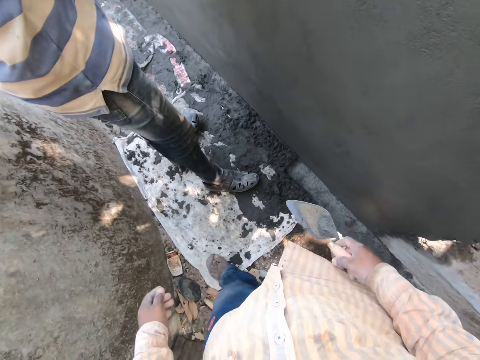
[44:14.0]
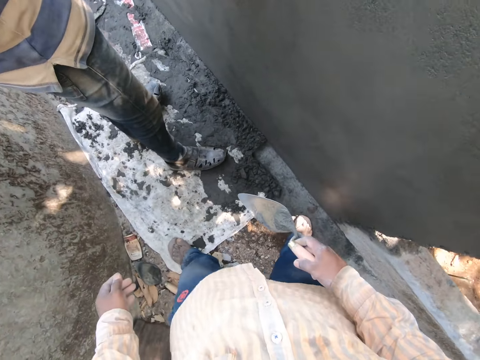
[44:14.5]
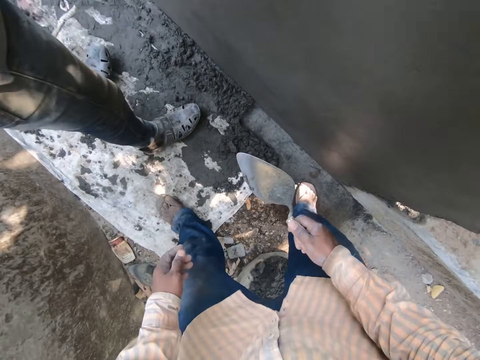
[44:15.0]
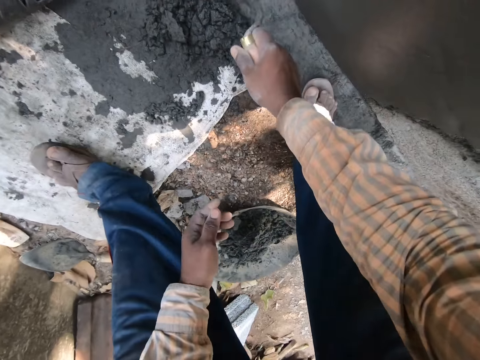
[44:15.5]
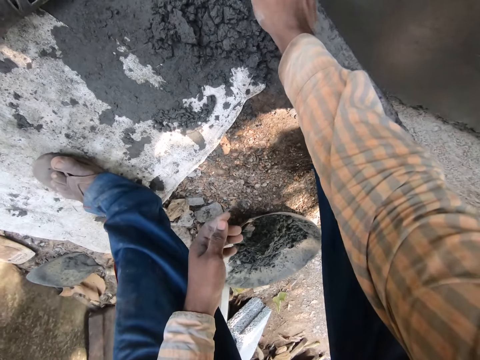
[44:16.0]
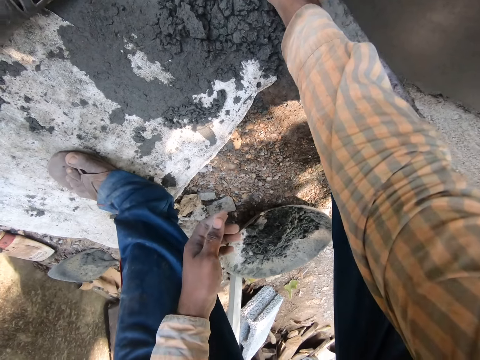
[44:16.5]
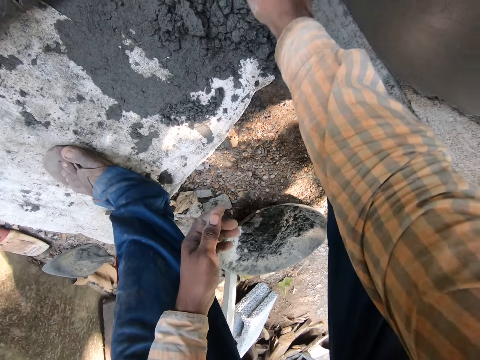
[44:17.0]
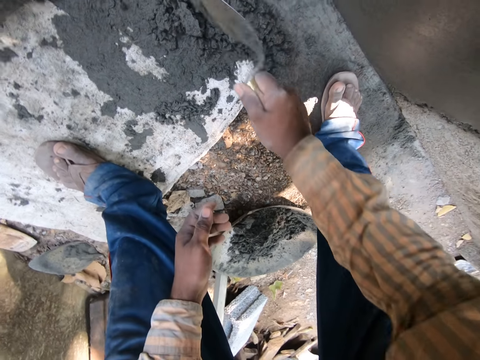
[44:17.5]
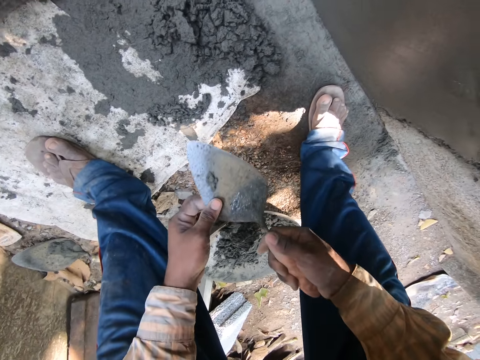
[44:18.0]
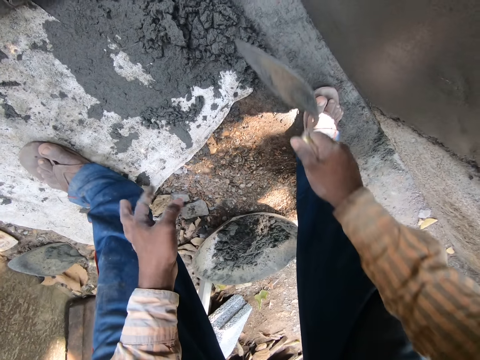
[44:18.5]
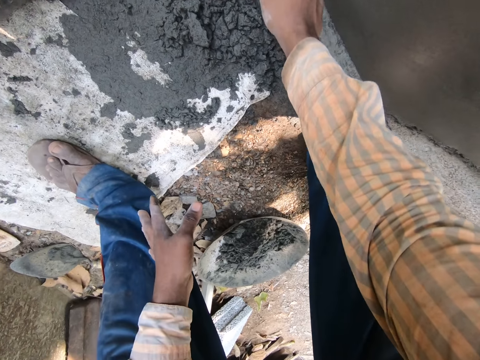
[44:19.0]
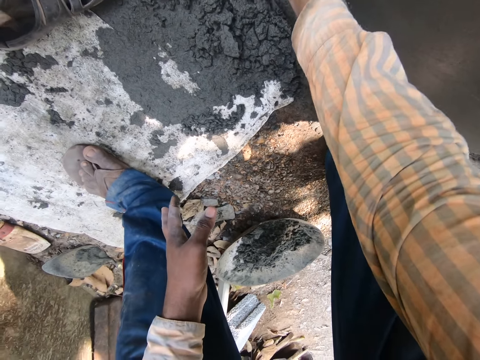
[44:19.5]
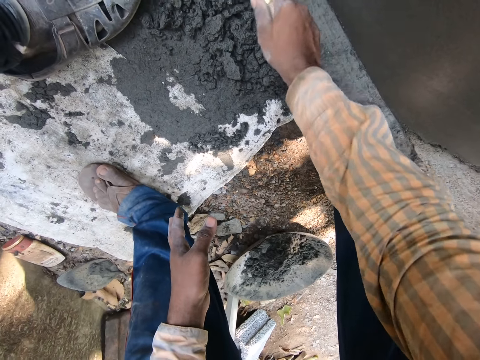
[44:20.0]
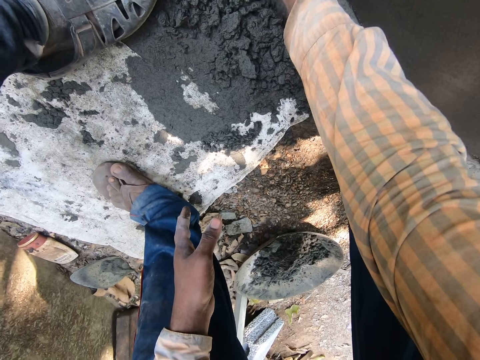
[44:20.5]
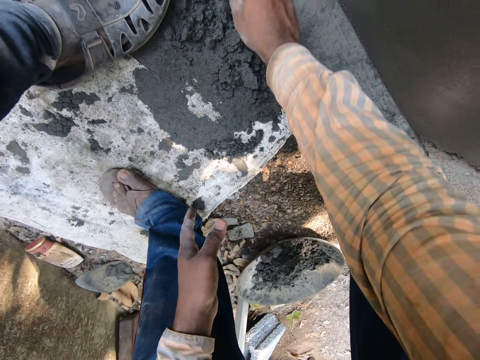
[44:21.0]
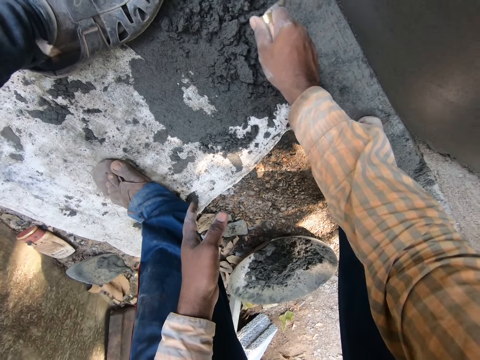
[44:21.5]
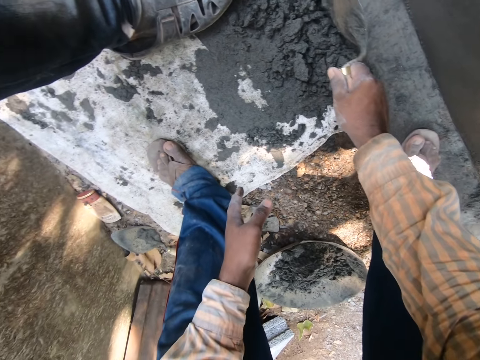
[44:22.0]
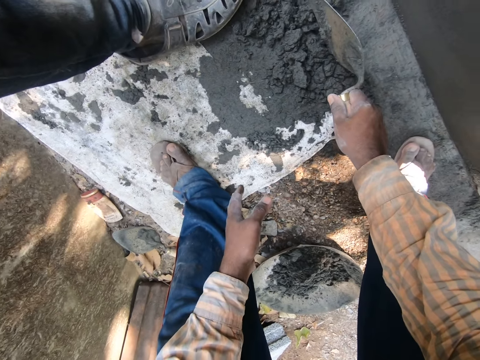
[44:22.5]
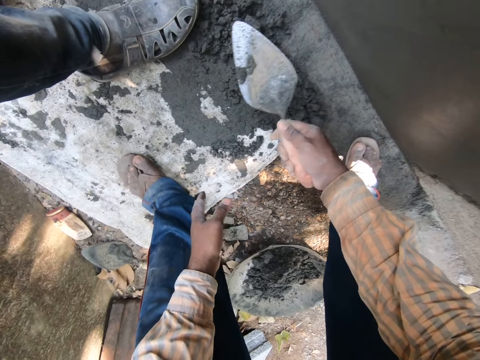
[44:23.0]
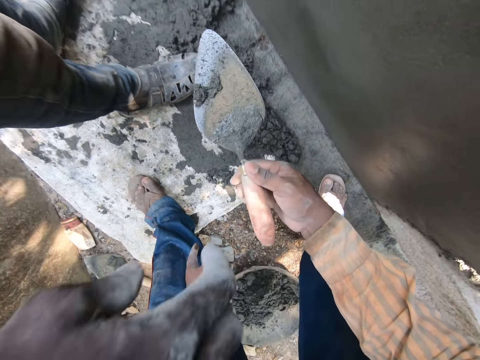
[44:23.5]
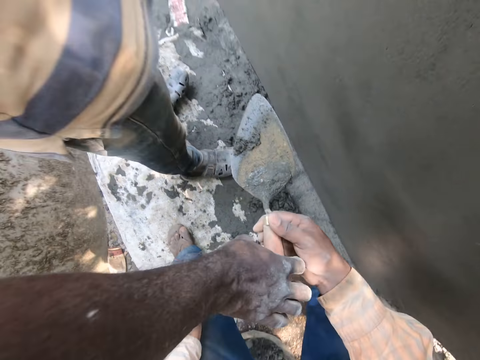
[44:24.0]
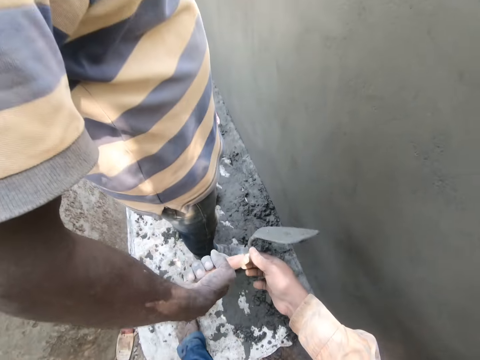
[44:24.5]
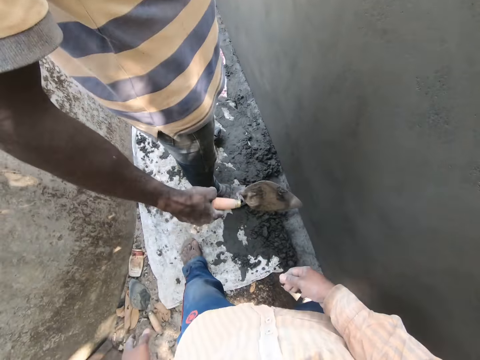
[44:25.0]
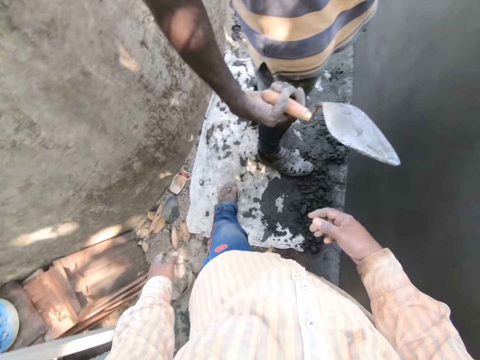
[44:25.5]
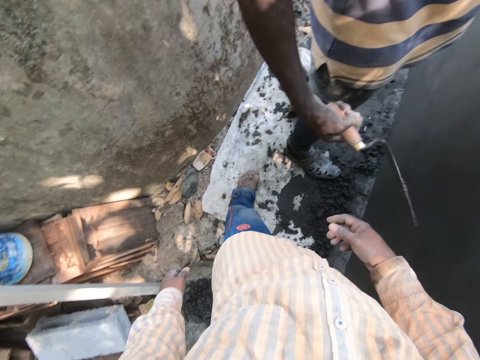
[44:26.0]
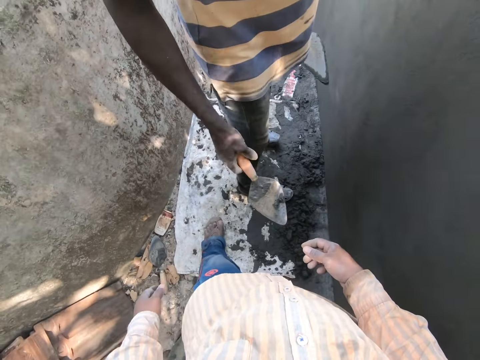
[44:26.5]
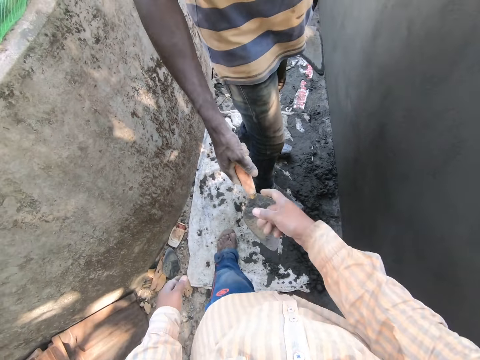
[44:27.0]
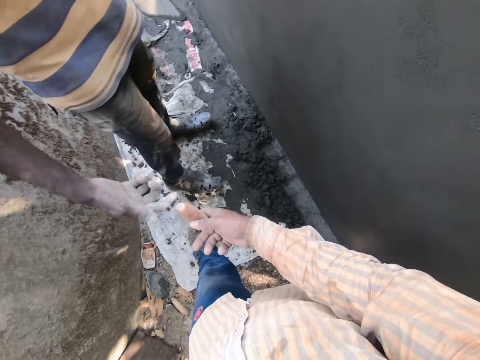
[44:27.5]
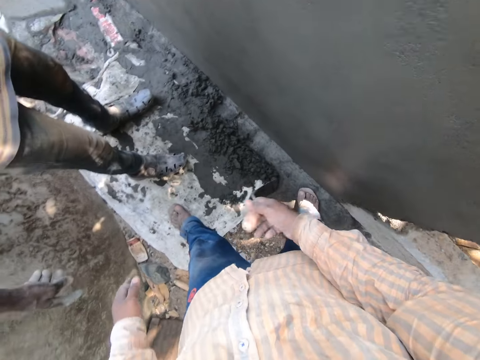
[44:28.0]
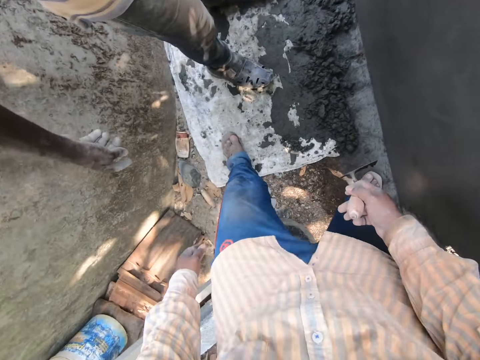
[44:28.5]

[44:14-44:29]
The camera wearer walks towards a man. He rubs the trowel with his left hand. He passes the masonry trowel to the man with his right hand. The man holds the trowel with his right hand and inspects the trowel. The man passes the trowel to the camera wearer. The camera wearer receives the masonry trowel from the man with his right hand. He holds the trowel with his right hand.

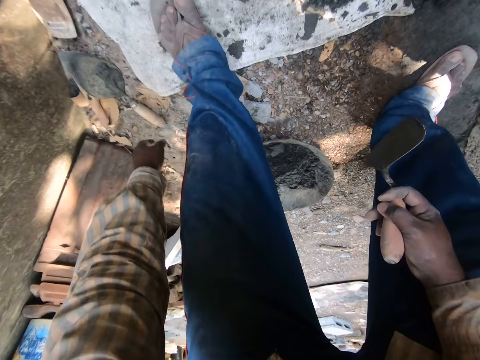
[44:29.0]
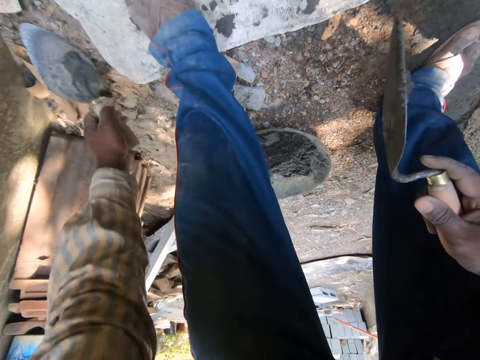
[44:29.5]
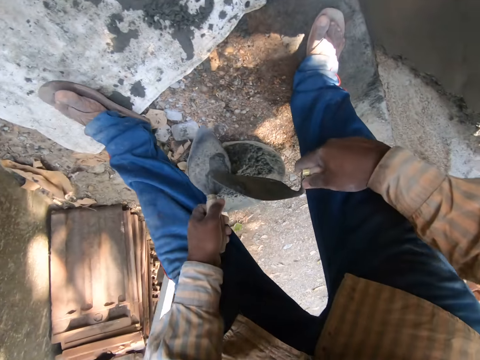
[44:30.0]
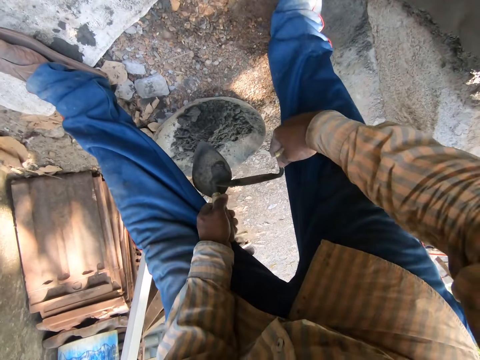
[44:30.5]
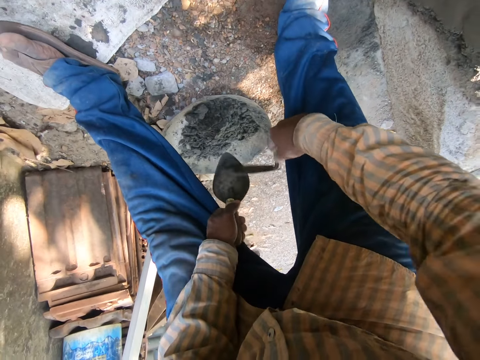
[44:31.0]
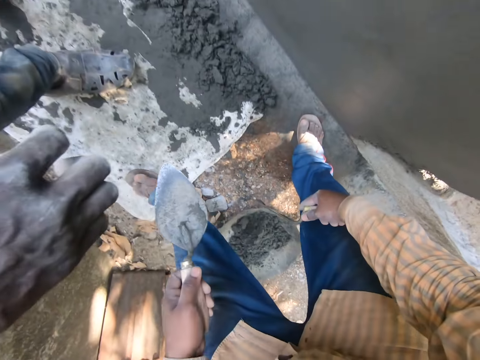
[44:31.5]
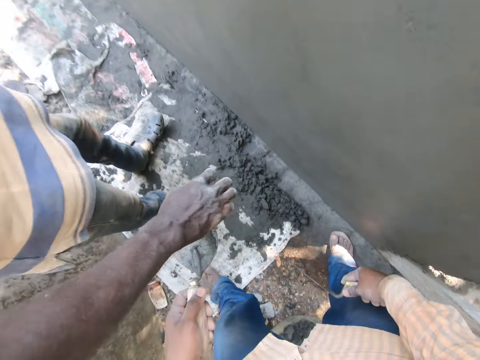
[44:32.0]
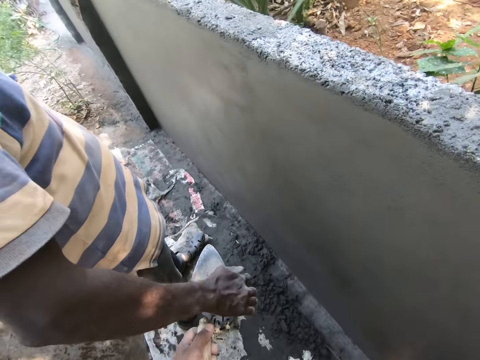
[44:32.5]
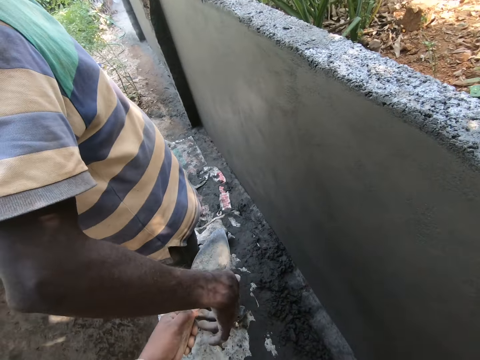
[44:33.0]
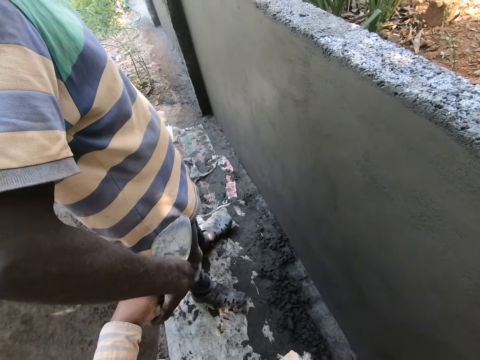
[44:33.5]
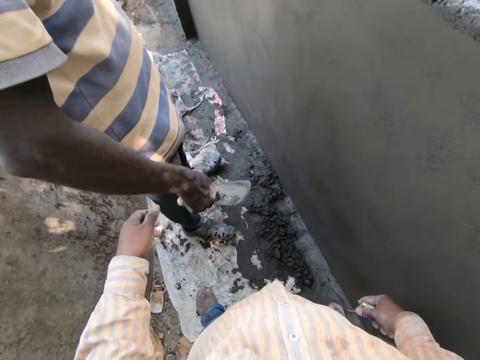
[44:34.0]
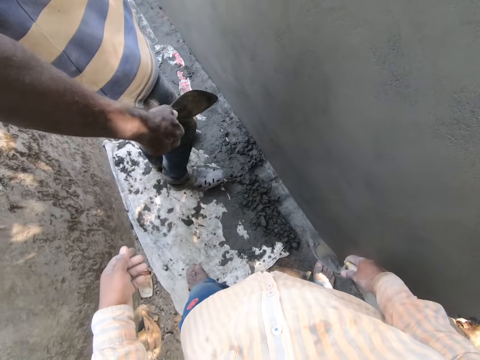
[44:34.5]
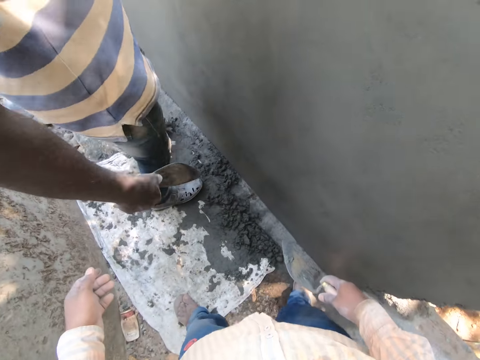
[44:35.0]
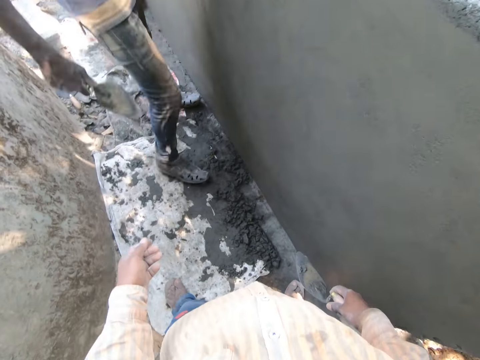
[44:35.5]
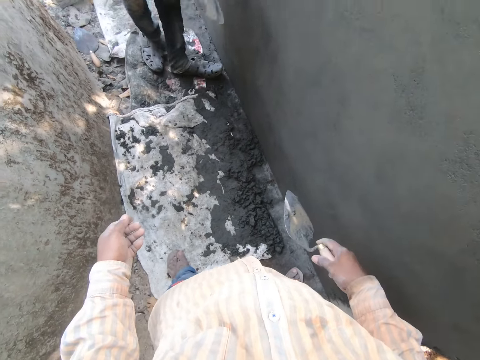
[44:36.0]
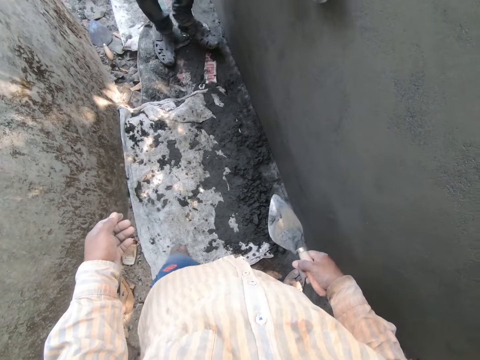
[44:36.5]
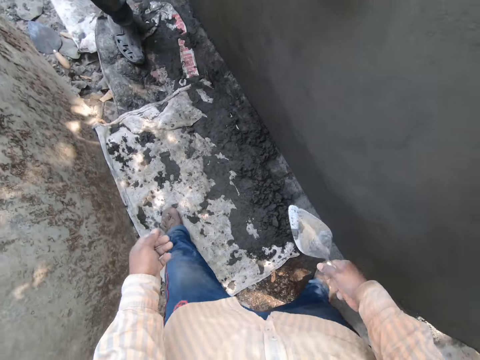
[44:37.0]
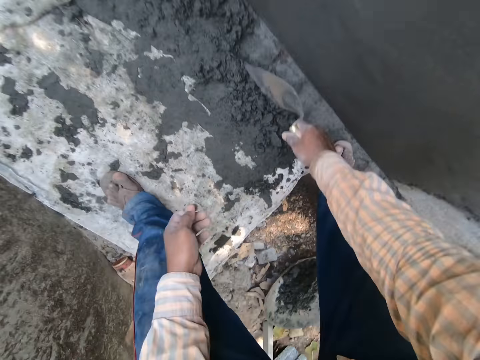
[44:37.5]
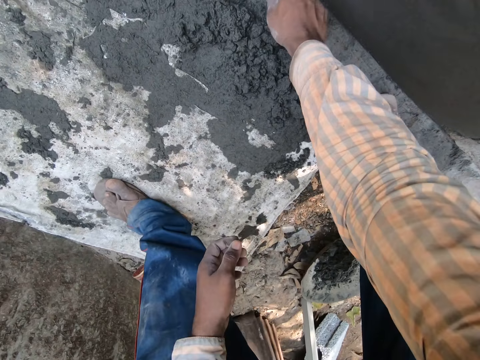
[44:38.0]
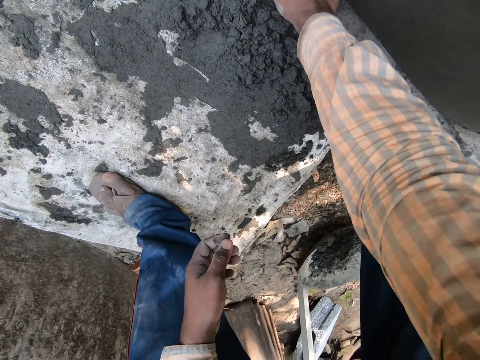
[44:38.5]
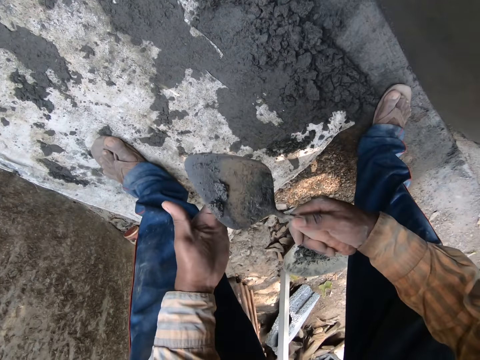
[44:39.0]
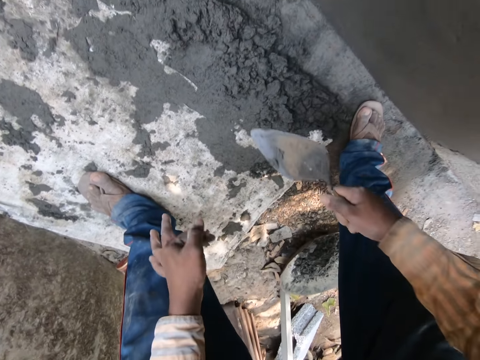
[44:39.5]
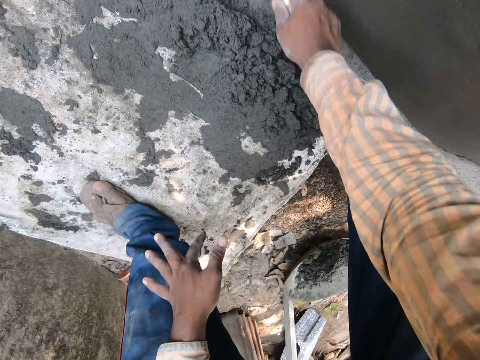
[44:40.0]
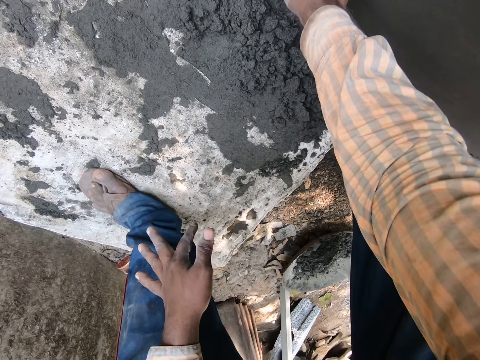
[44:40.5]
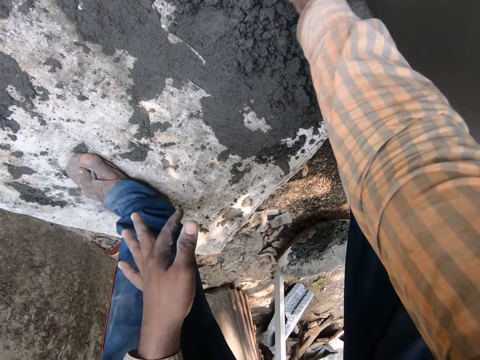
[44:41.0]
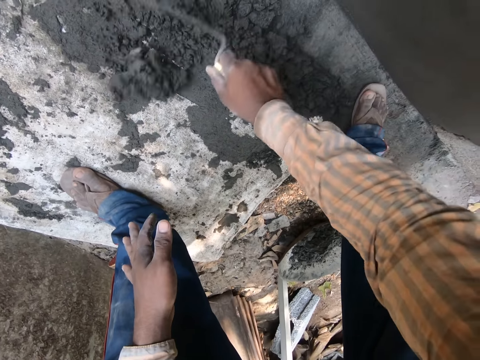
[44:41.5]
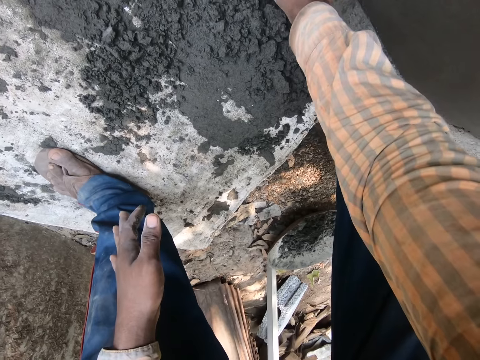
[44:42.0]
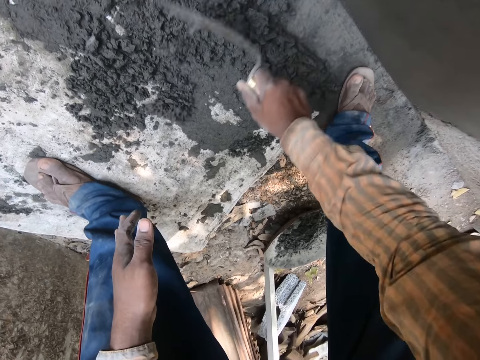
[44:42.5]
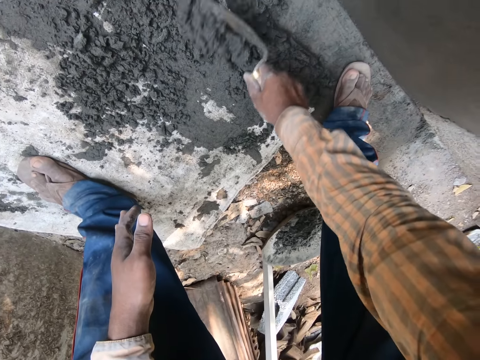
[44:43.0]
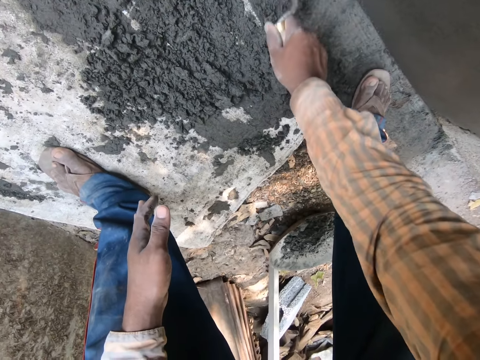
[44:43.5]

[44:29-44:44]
The camera wearer picks up another masonry trowel from the ground with his left hand. He scrapes cement from the trowel. He passes the masonry trowel to a man with his left hand. The man holds the trowel with his right hand and moves to the left. The camera wearer cleans the masonry trowel with his left hand. He bends towards the plaster on a floor. He rubs the trowel with his left hand. He spreads mortar on the ground with the masonry trowel in his right hand. He moves the plaster to a sack.
